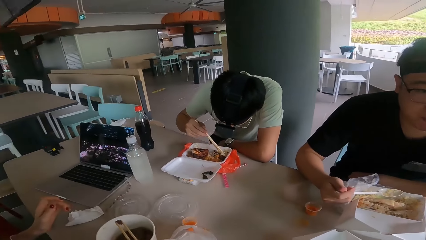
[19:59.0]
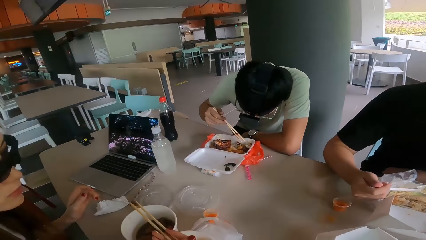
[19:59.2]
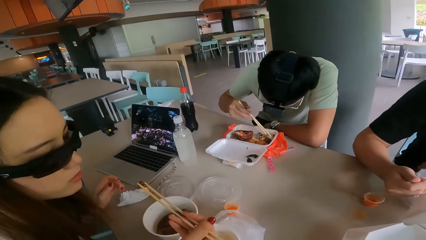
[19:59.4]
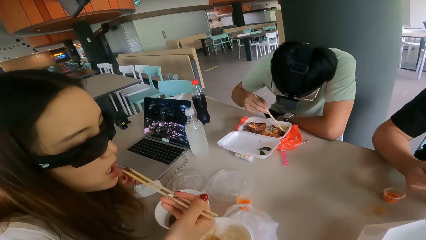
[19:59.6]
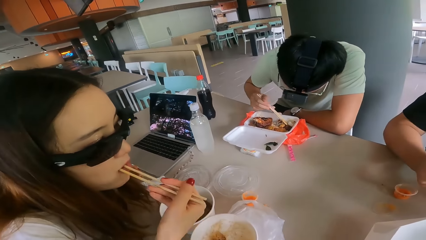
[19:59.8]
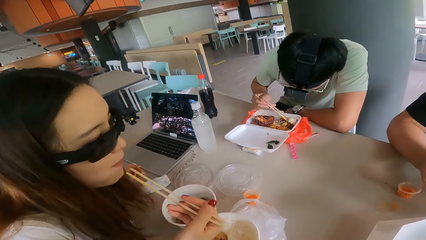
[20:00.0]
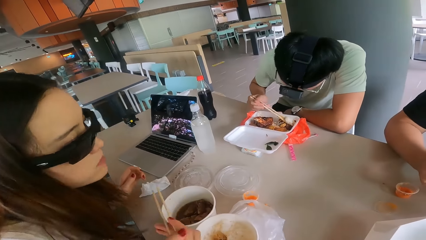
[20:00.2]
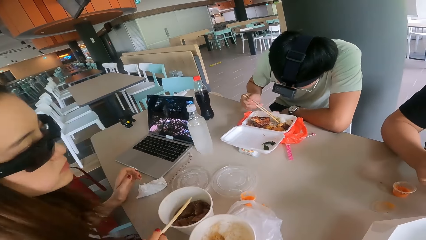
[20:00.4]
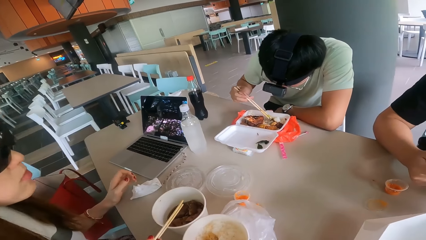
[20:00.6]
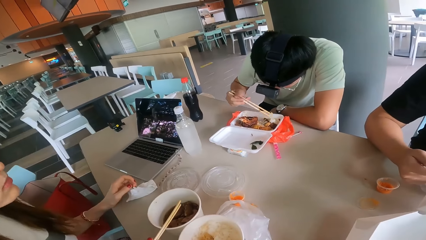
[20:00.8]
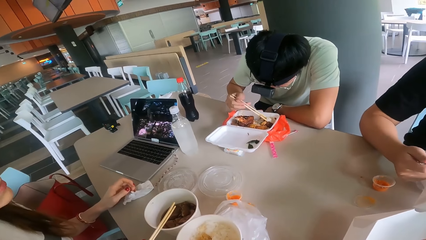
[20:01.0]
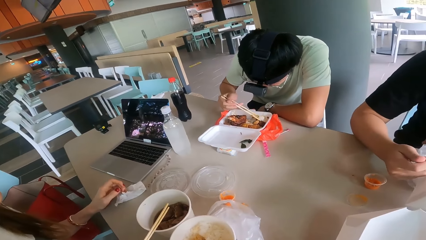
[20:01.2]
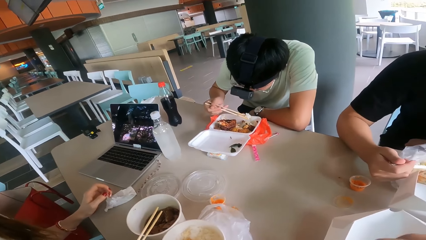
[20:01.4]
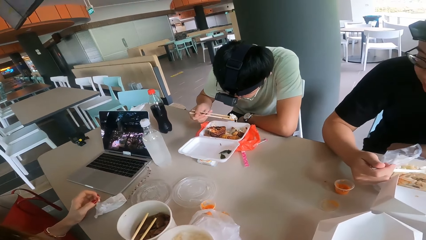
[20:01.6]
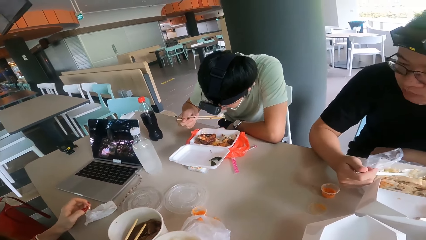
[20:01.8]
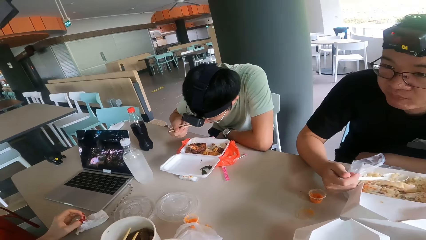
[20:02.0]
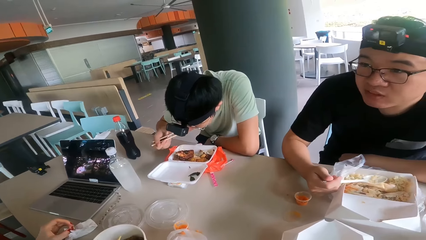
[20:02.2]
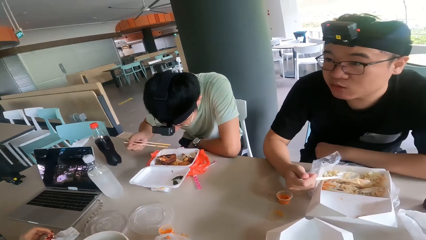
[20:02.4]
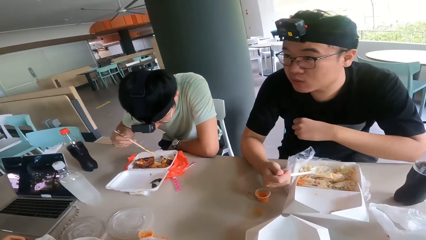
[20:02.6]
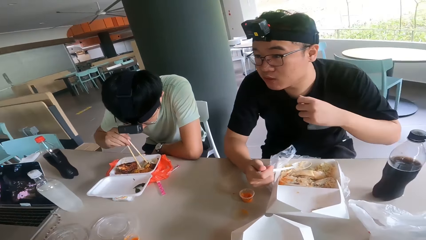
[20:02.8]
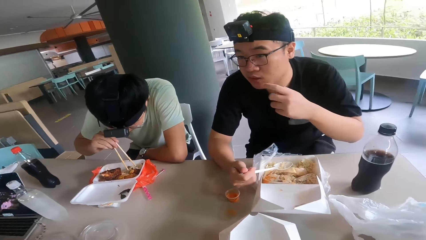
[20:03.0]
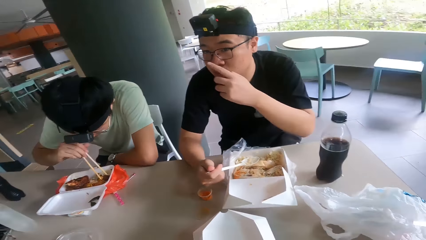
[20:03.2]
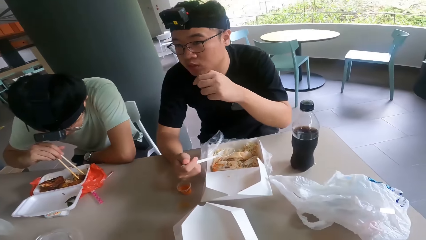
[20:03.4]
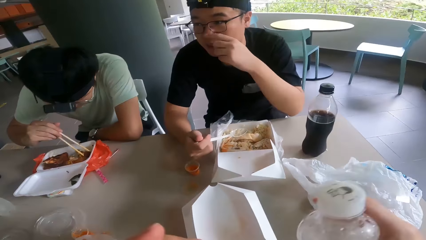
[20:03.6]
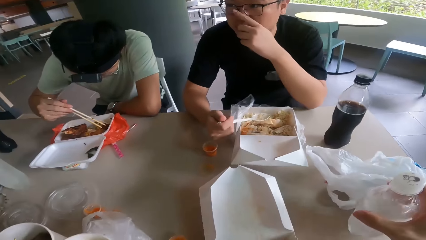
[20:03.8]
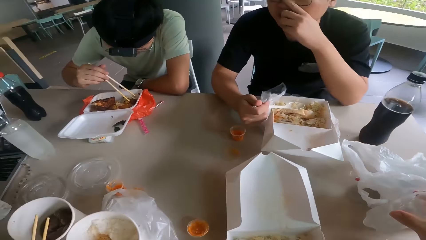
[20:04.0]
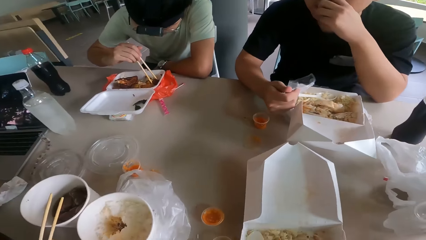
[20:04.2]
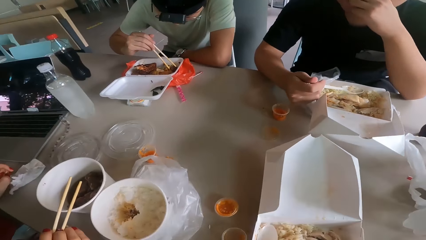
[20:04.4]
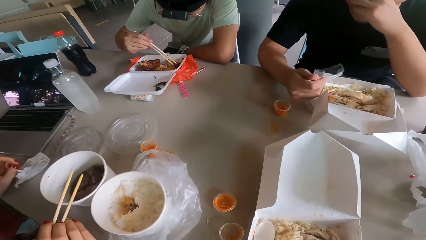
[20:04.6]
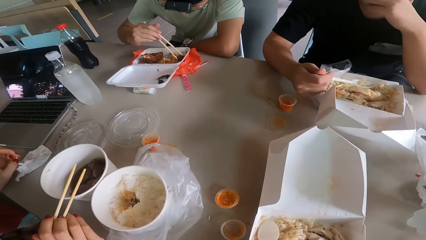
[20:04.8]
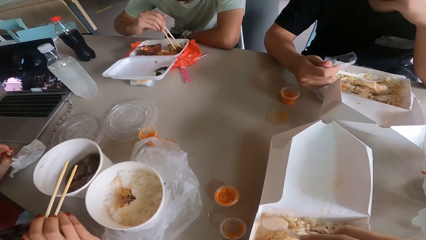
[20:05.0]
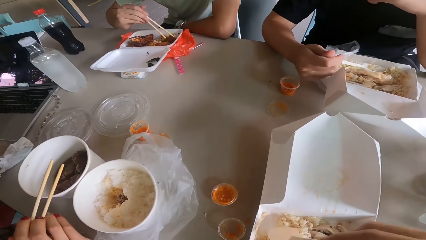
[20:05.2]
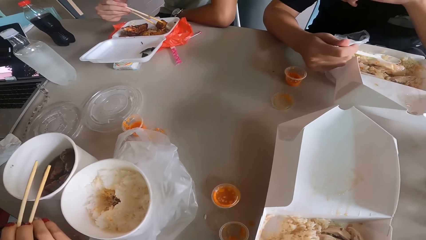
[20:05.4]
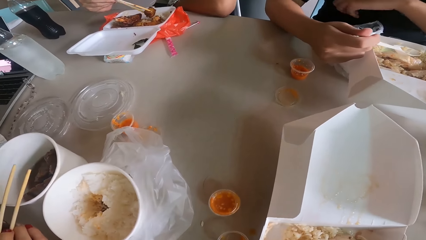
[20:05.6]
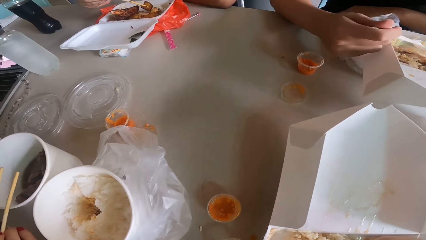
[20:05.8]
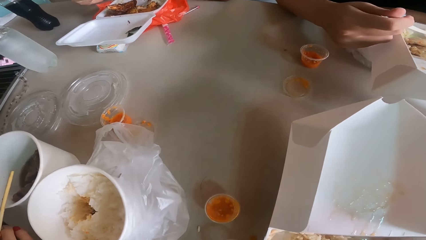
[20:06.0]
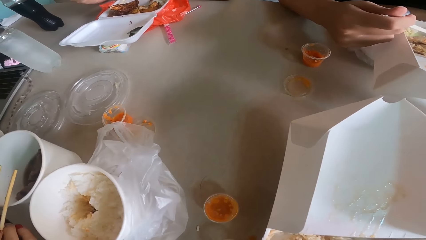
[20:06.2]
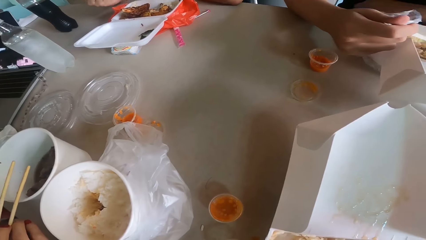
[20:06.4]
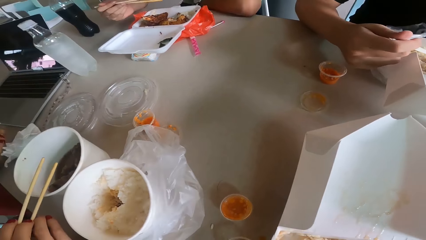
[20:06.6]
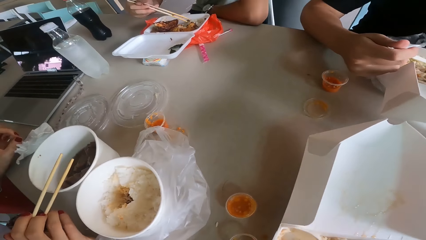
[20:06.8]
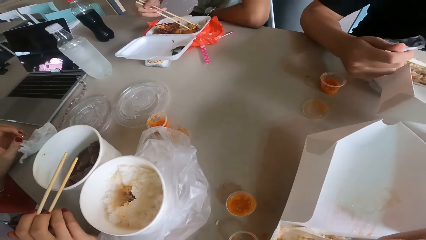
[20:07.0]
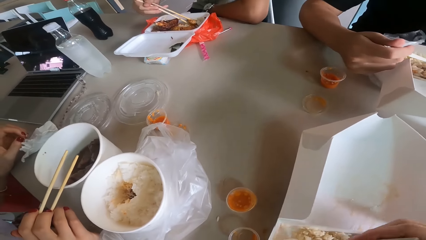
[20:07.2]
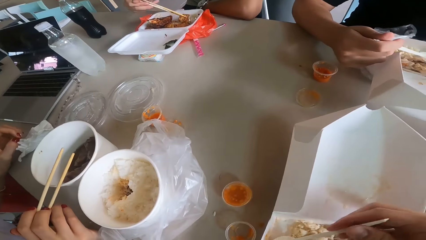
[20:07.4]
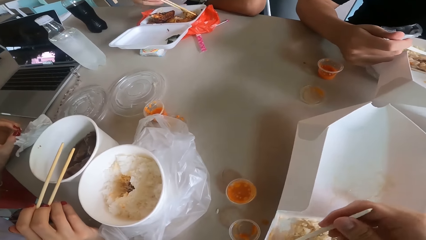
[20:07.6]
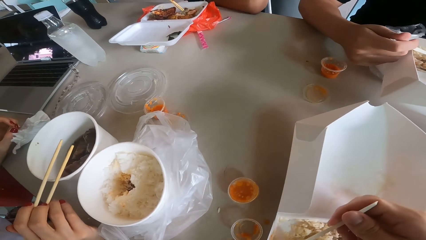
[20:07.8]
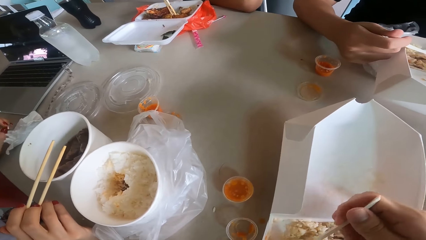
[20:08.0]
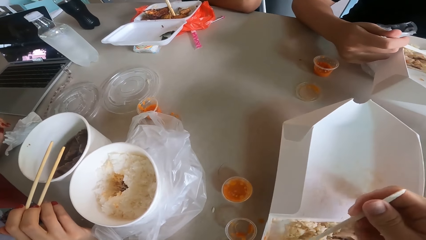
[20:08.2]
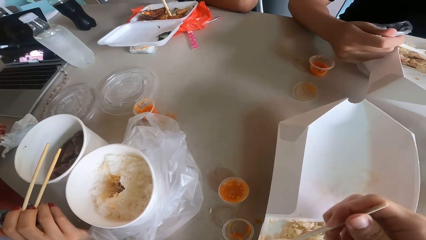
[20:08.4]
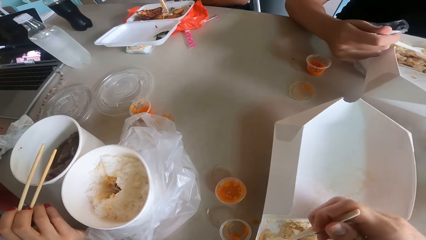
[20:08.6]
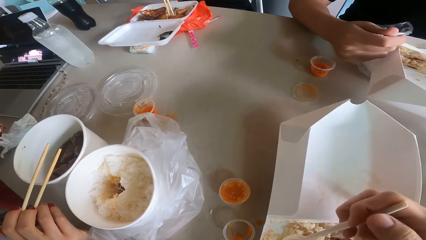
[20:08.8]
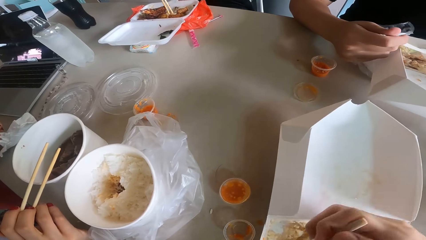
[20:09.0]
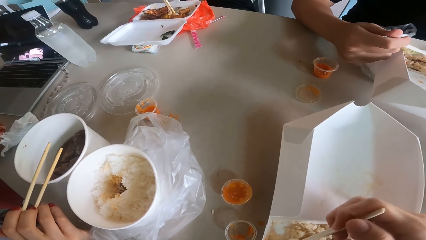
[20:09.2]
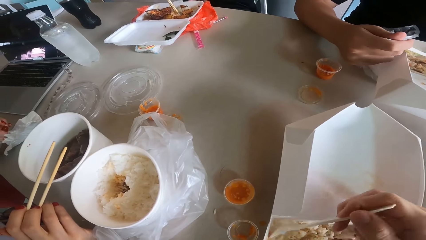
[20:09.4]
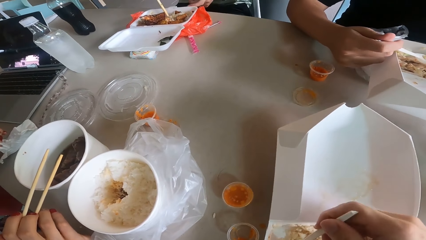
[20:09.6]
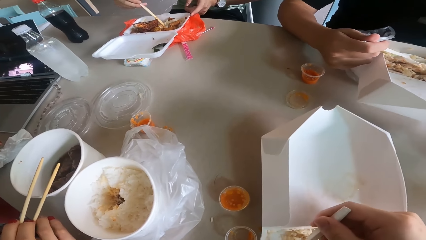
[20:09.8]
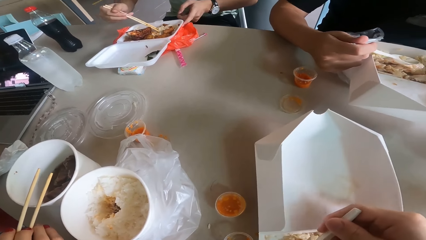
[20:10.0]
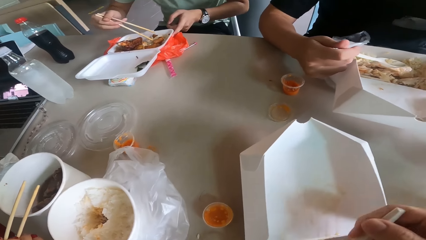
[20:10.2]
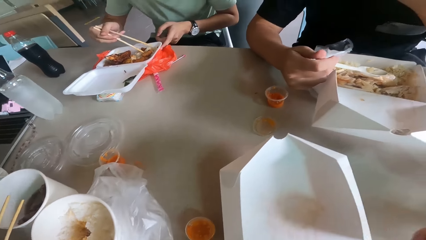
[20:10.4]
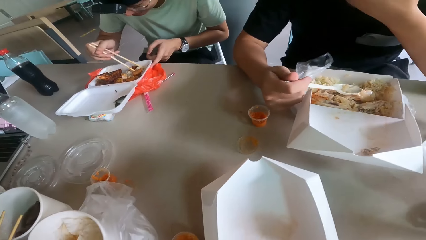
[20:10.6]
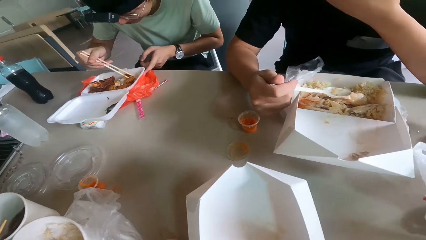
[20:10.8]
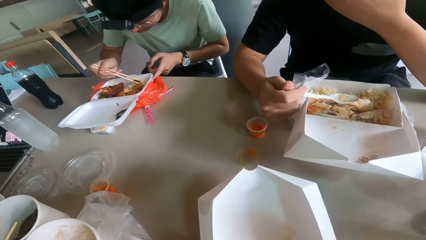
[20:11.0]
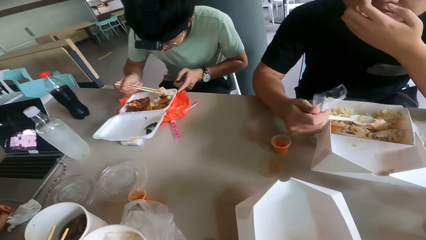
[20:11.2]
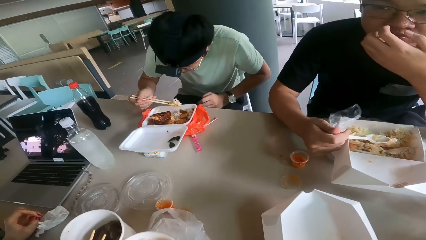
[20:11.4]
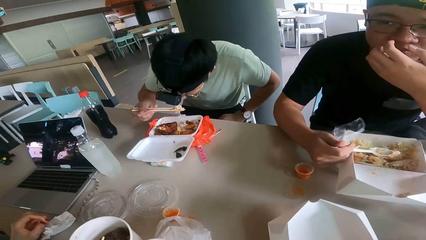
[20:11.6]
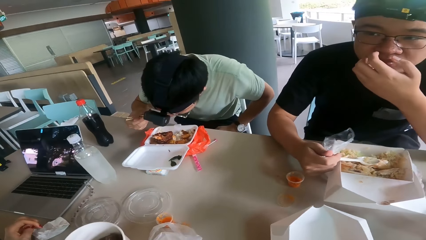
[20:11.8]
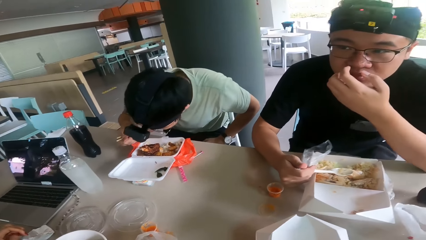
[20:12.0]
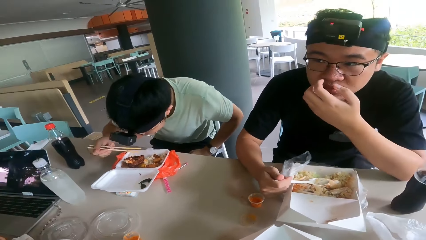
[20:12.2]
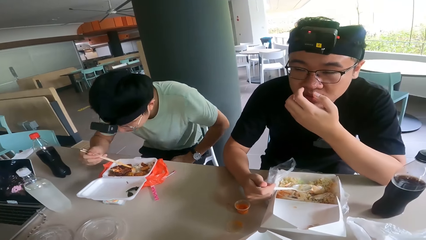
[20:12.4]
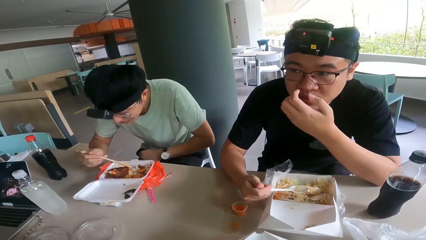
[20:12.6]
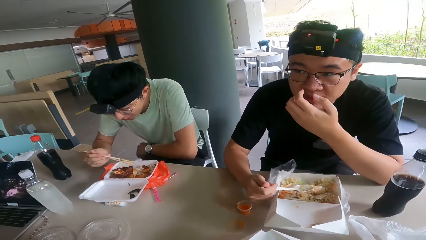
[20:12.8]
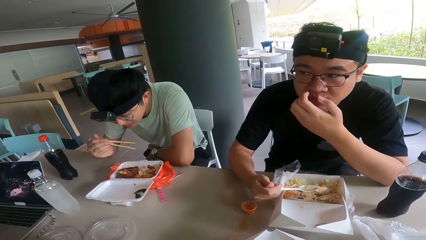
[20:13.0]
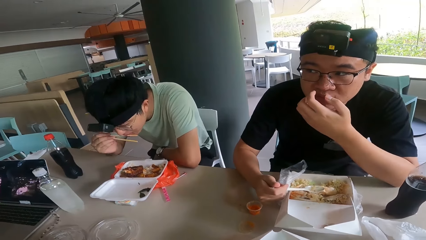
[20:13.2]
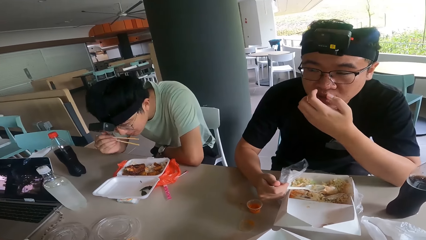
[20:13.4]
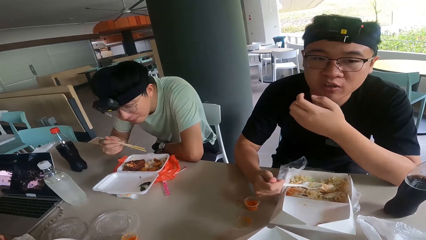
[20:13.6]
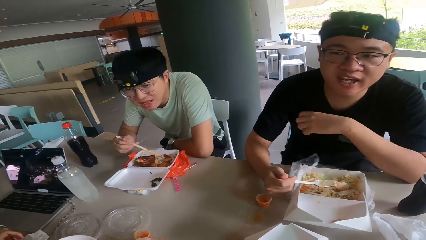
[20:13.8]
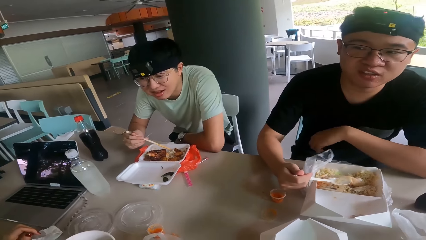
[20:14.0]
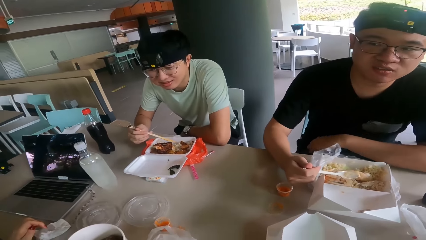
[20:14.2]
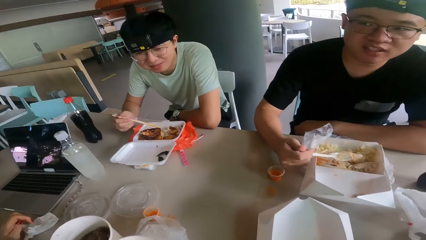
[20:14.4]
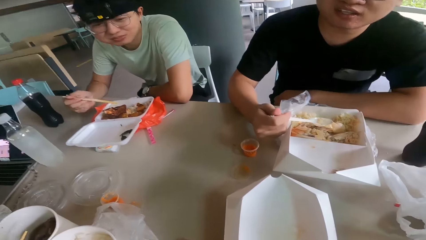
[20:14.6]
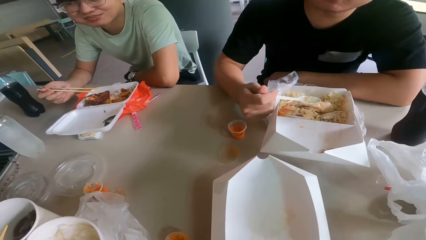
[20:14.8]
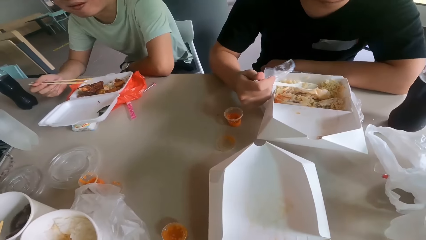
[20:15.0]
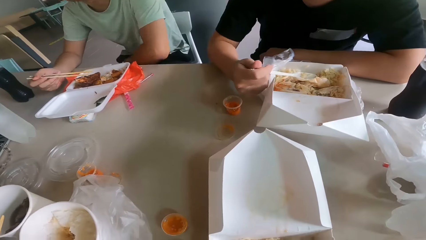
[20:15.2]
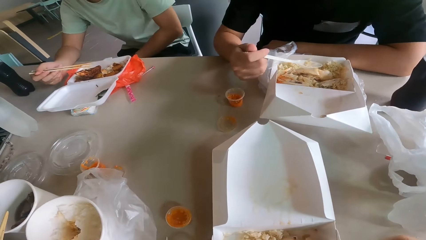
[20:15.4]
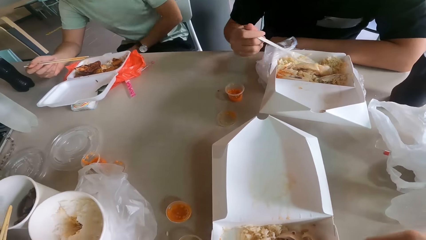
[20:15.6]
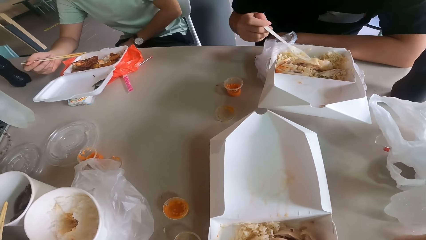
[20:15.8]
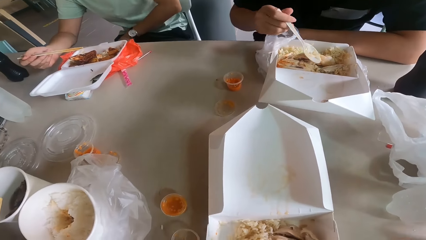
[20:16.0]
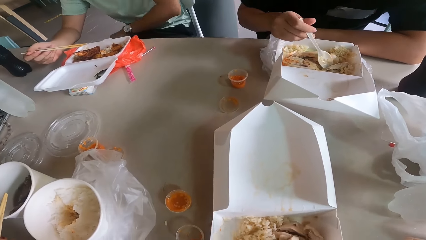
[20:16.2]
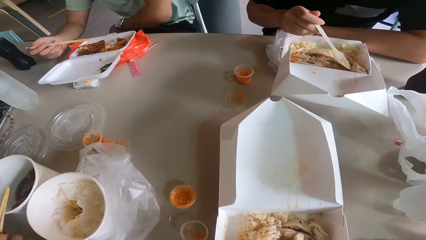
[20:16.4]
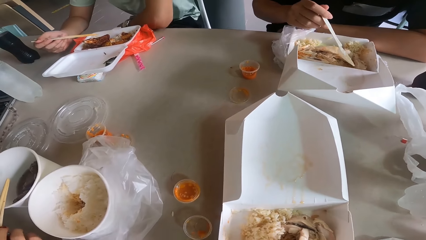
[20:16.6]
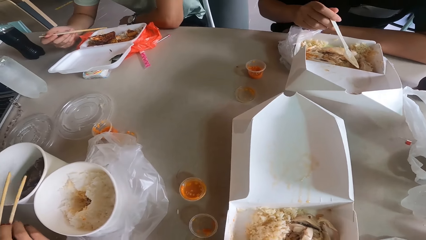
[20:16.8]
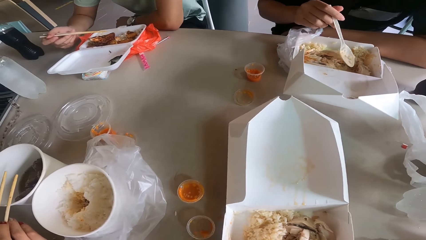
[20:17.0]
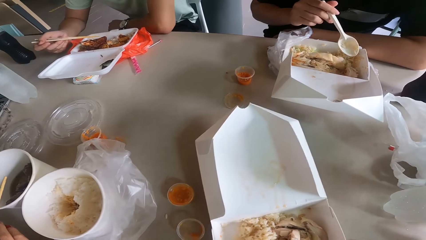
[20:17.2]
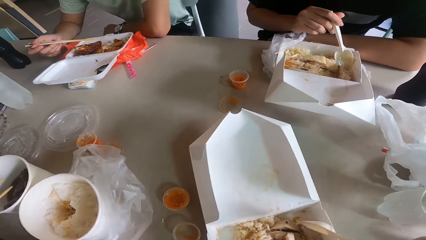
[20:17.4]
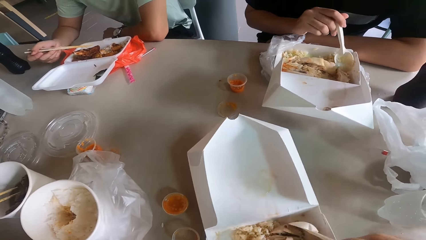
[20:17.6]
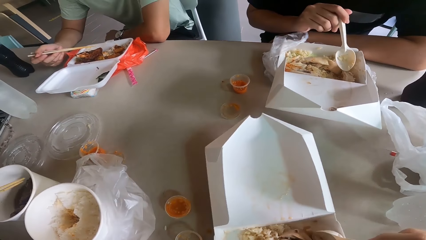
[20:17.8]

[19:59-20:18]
A person eats, another person eats, and another person eats. The camera wearer looks at the meal.
